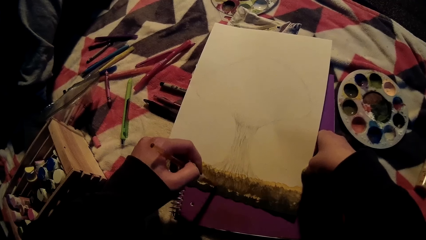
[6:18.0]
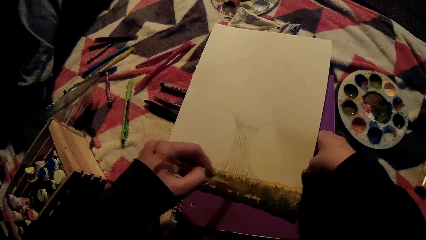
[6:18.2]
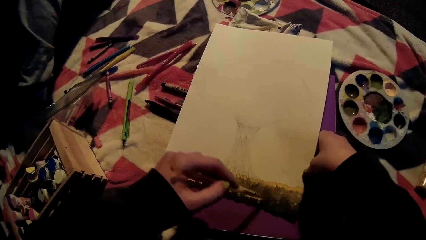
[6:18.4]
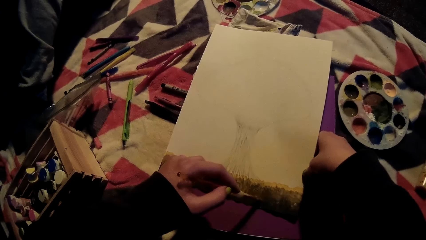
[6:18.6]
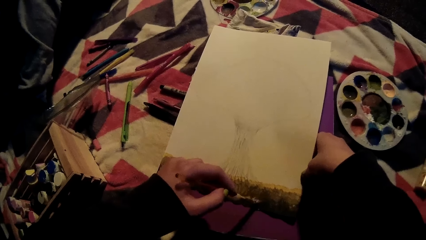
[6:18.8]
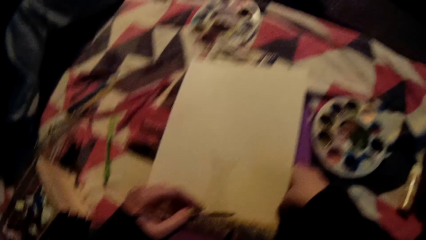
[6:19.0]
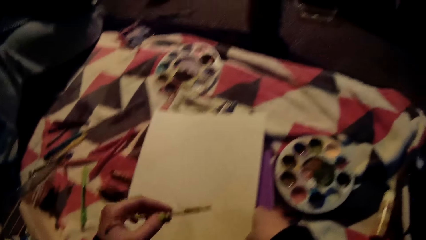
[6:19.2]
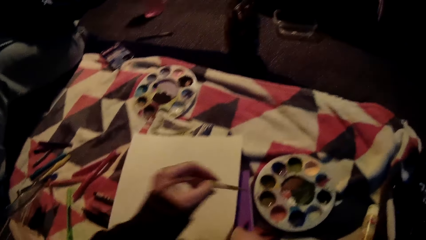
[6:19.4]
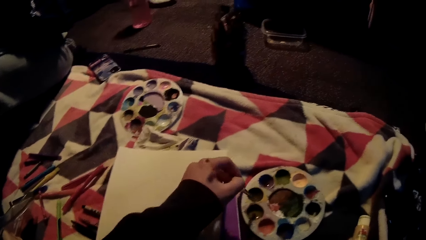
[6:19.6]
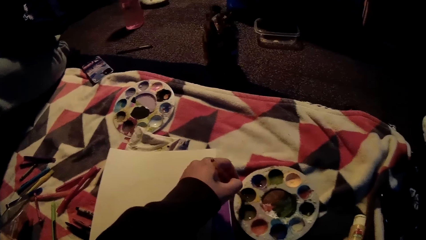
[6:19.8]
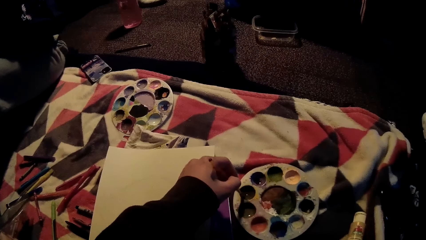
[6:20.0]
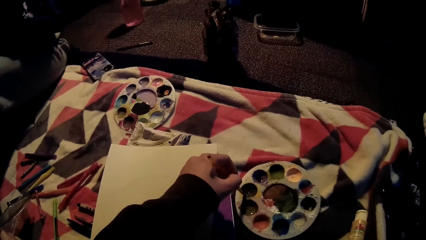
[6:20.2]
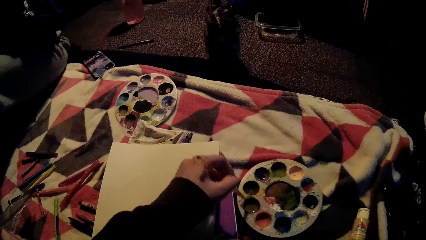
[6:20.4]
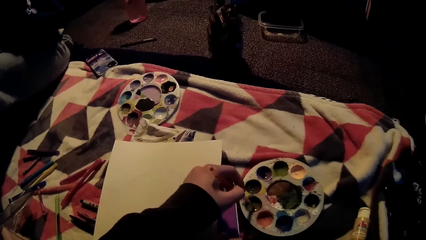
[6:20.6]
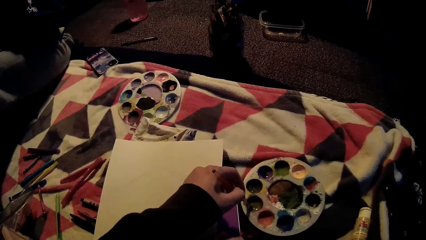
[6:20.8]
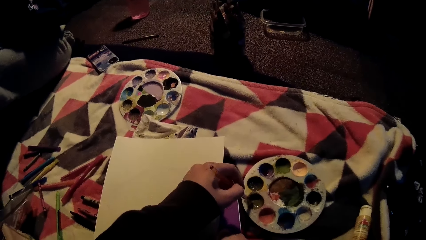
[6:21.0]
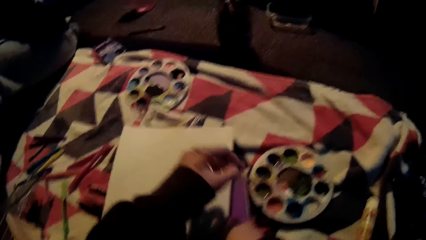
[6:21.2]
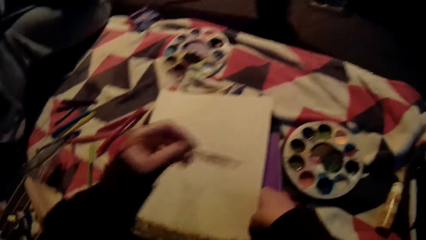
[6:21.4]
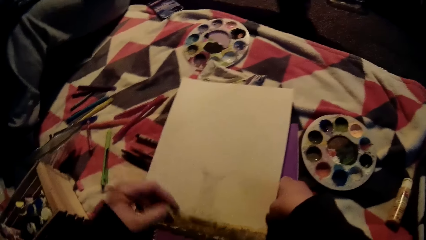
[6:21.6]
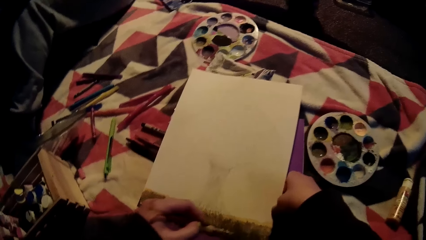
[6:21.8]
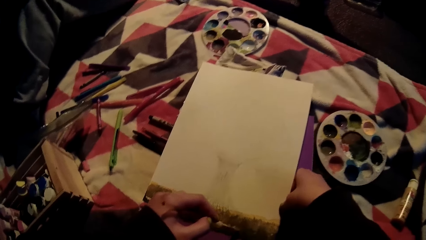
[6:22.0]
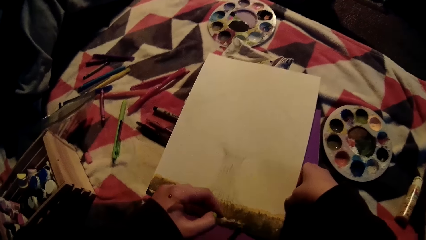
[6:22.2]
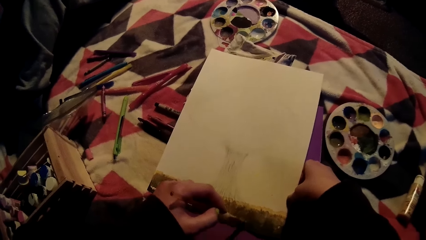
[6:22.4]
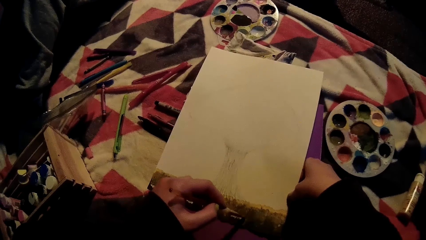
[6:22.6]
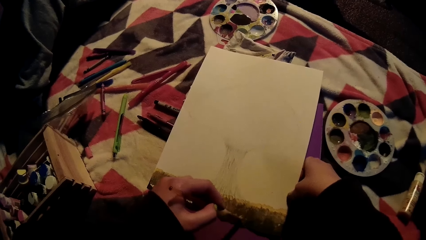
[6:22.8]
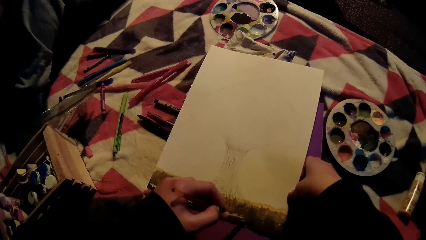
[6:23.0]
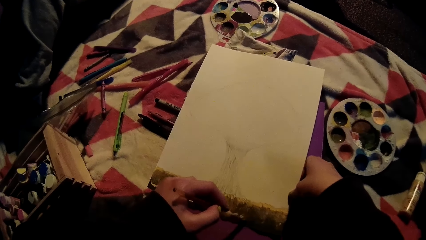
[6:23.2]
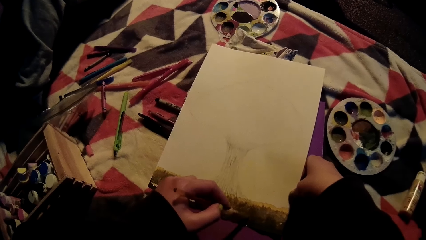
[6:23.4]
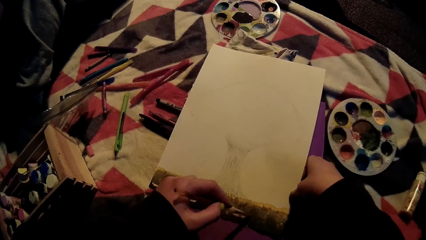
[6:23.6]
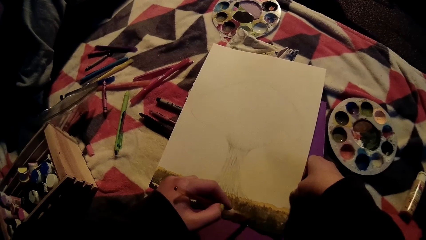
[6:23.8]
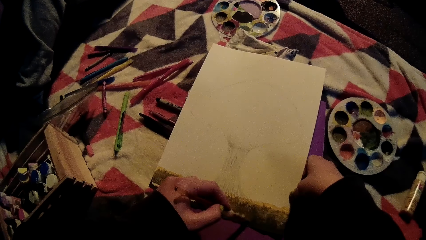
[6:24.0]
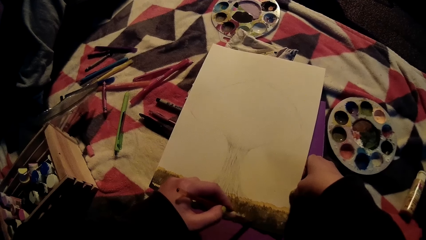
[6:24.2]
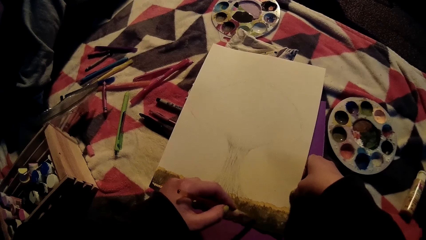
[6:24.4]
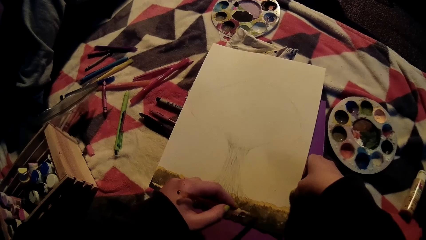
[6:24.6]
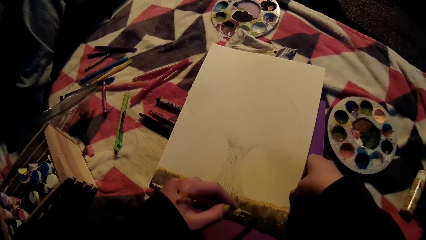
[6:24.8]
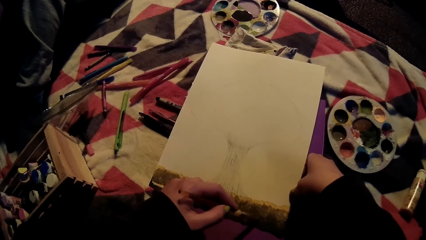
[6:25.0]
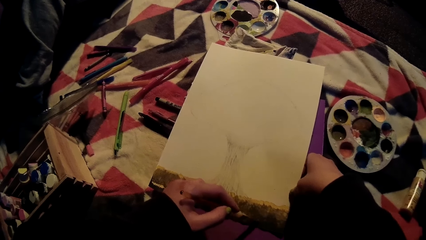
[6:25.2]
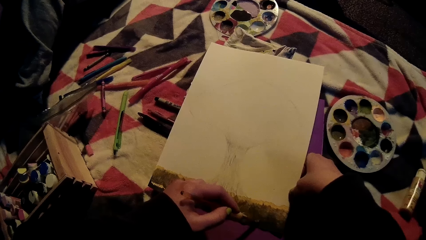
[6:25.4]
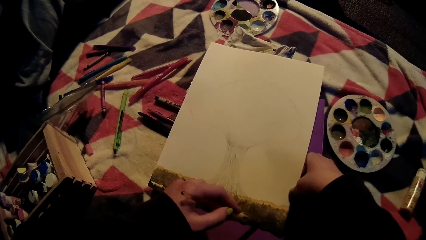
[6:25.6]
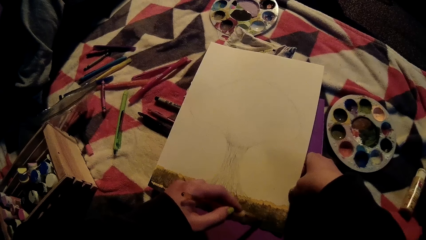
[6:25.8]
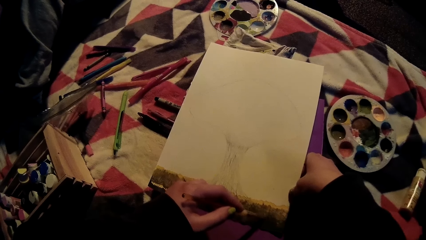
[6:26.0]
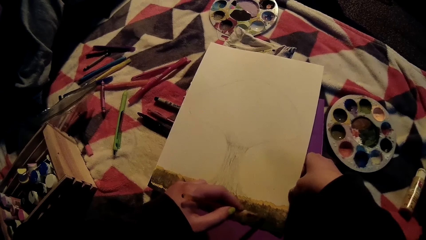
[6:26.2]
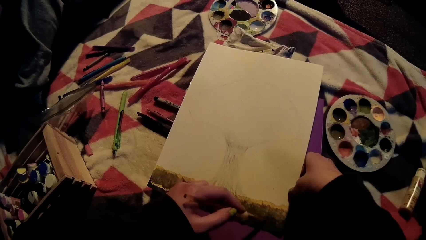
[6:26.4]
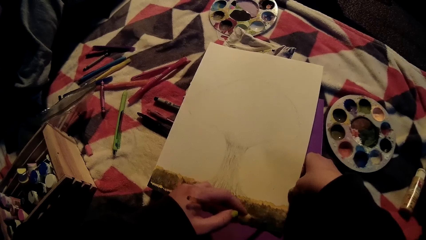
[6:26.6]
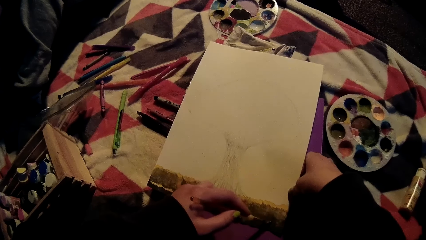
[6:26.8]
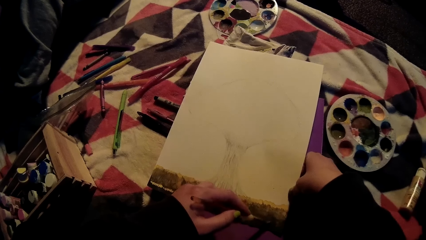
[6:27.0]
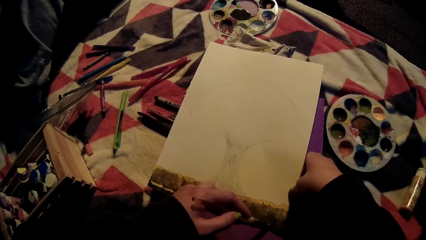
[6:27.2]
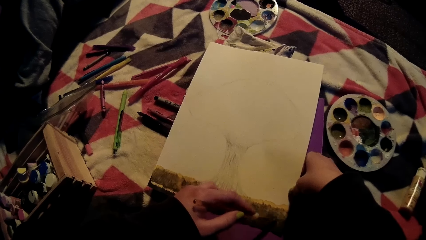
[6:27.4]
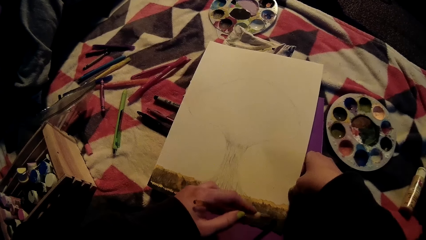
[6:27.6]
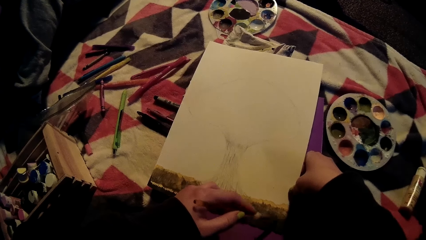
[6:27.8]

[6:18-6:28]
The camera wearer dips the brush in ink, into a plastic with her left hand. She paints on the book with the brush in her left hand.

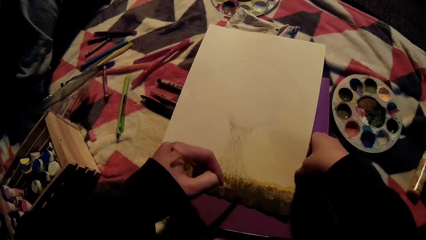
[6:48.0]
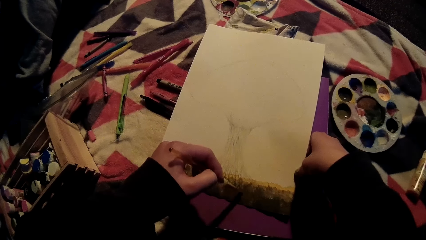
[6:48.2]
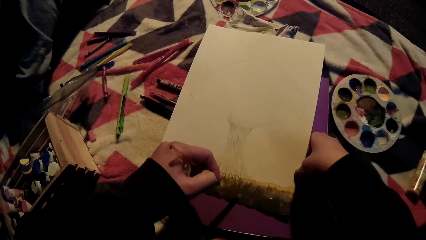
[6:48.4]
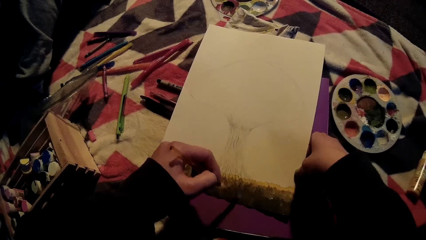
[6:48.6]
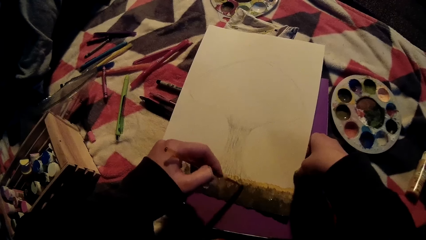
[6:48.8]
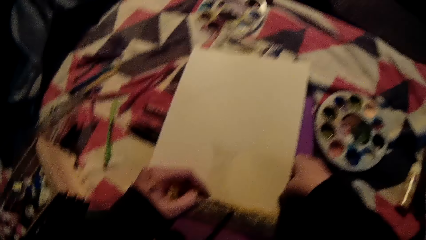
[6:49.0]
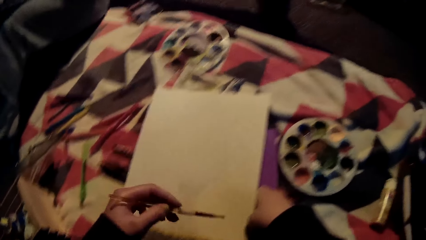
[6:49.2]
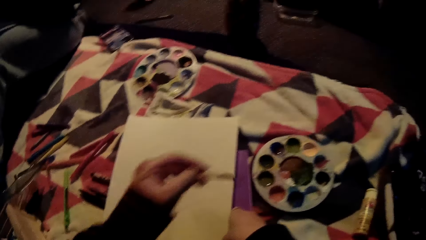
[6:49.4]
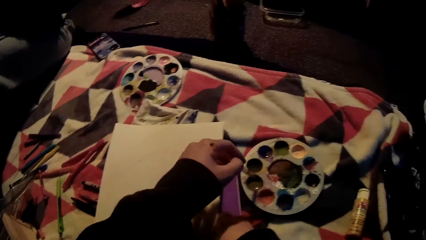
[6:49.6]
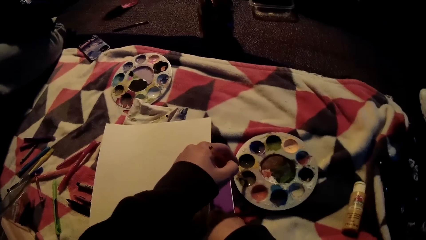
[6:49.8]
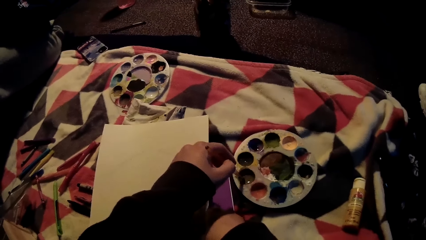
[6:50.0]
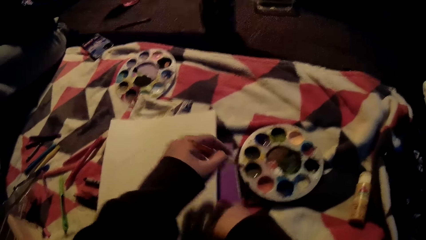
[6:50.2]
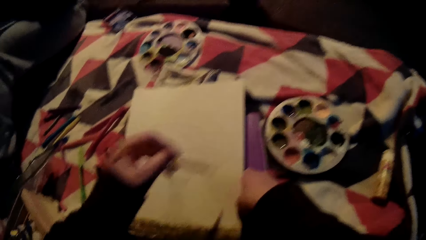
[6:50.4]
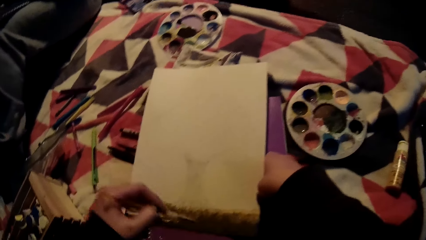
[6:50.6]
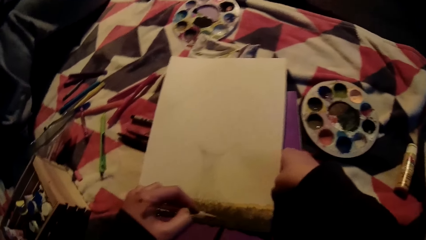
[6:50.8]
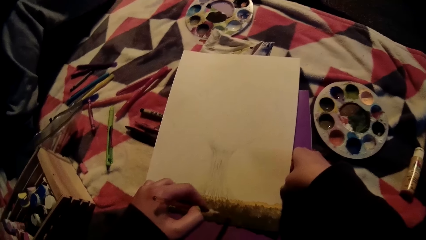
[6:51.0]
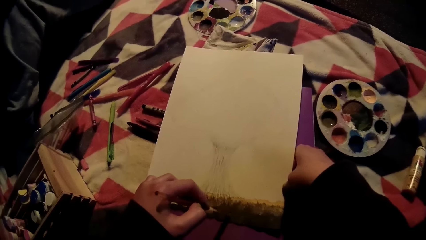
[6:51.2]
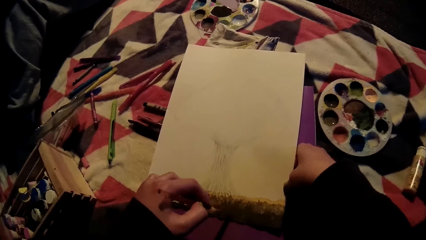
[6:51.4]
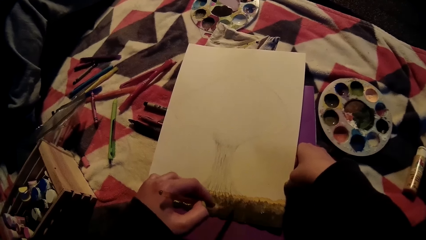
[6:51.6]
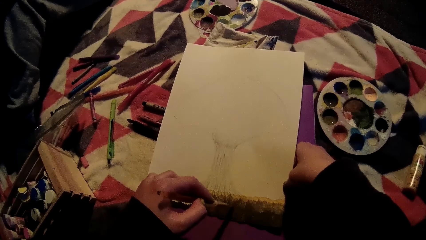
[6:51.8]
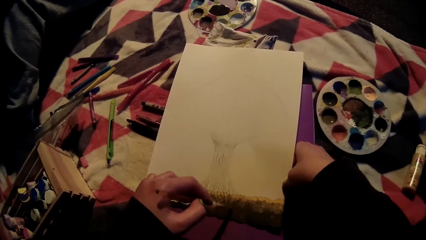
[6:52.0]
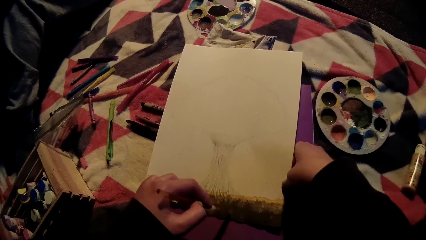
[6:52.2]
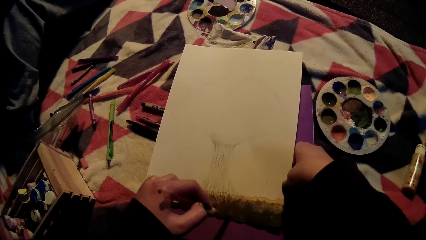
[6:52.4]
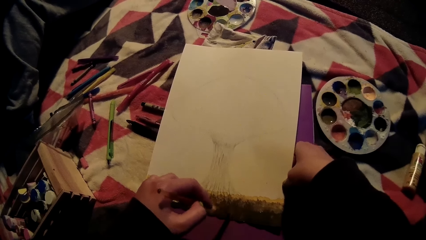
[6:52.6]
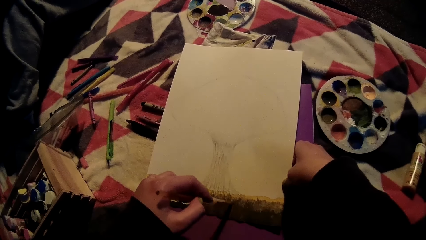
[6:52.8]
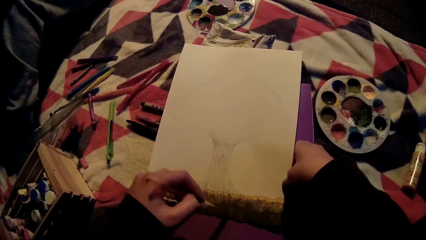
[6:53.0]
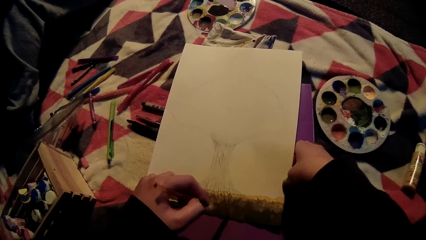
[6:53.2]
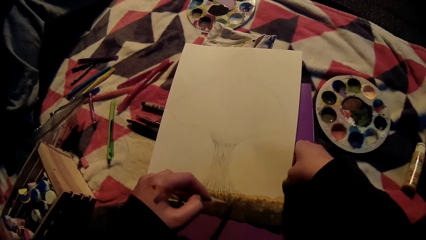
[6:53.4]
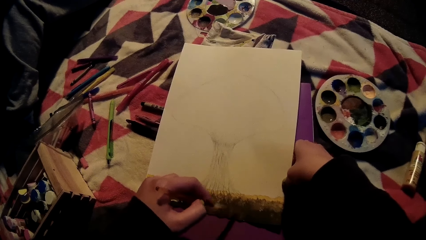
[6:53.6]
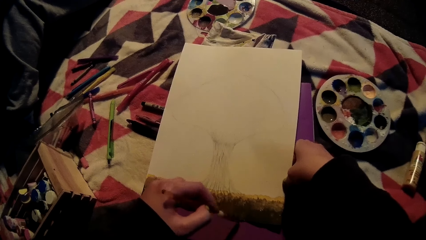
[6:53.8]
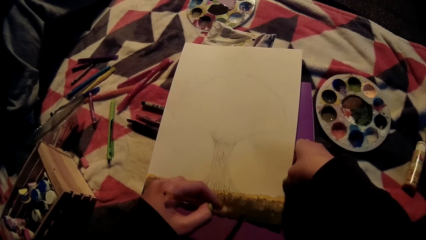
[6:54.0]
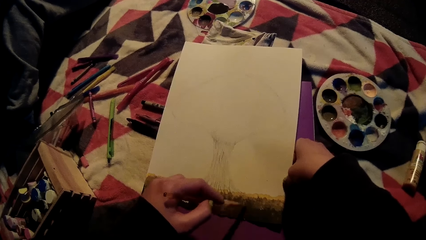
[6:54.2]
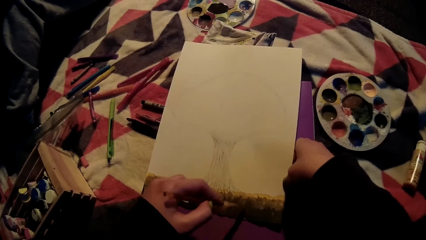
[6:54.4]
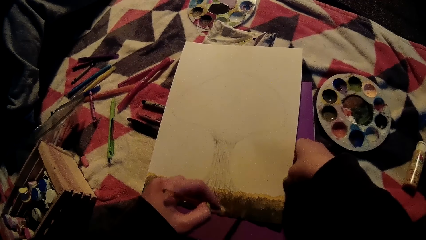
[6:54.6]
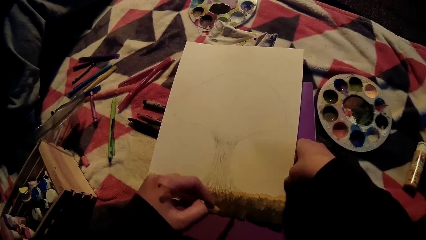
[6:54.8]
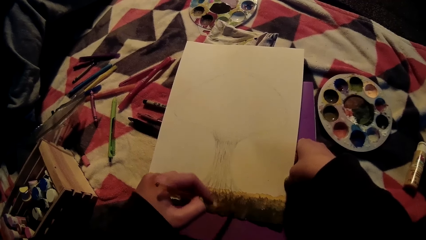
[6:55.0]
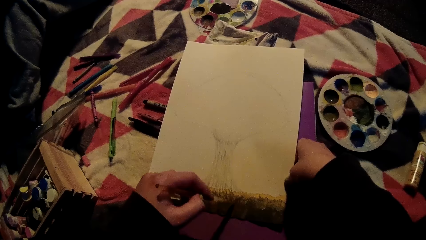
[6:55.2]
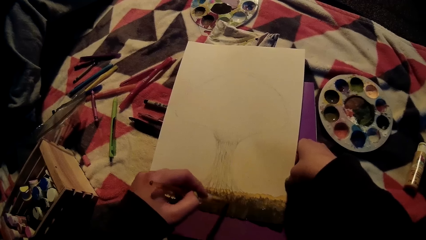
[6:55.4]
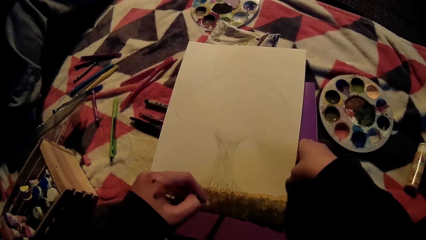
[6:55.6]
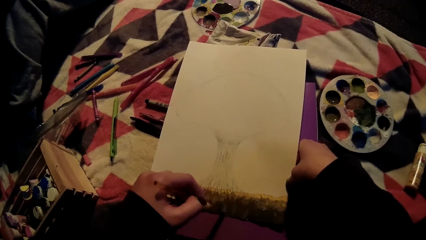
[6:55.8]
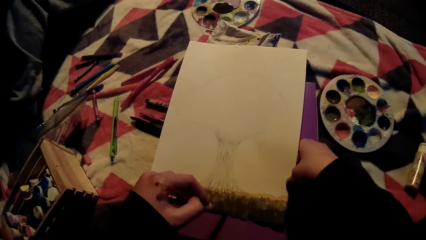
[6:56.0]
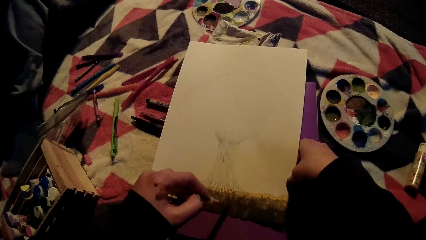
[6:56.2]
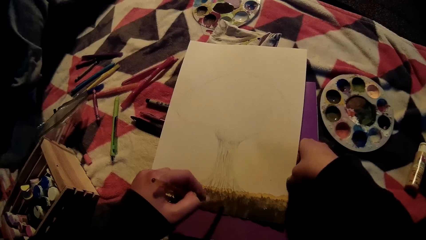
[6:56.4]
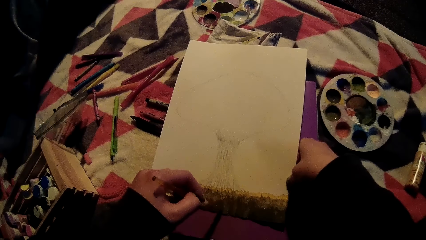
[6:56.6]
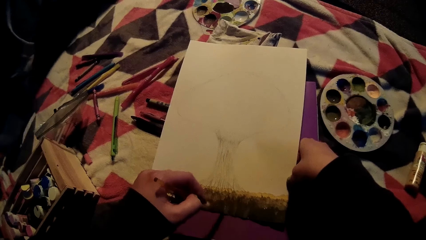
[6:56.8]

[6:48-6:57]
The camera wearer dips the brush into the plastic with her left hand. She paints on the book with the brush in her left hand.
